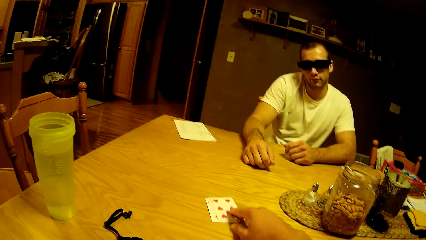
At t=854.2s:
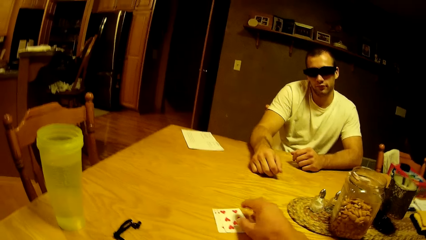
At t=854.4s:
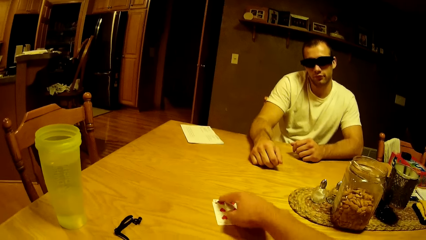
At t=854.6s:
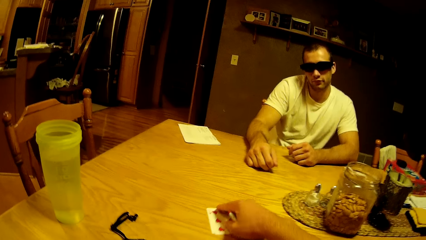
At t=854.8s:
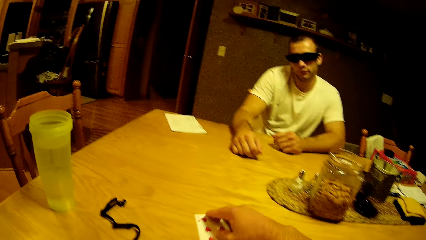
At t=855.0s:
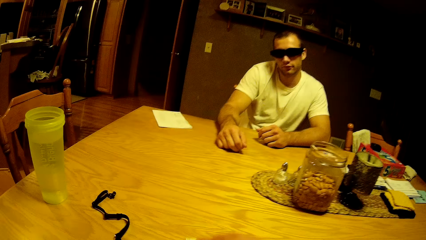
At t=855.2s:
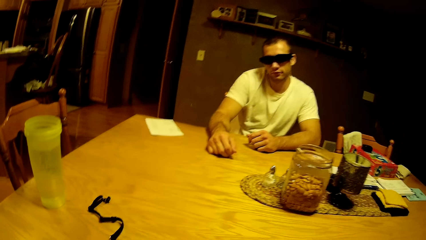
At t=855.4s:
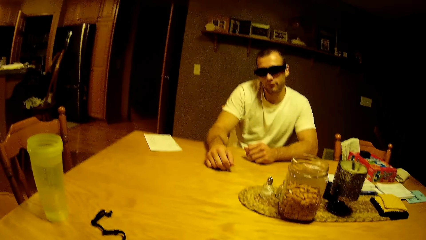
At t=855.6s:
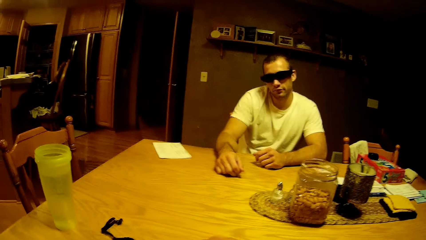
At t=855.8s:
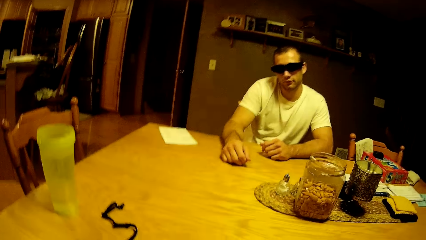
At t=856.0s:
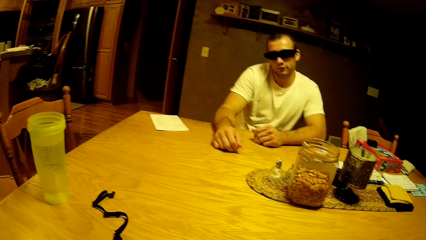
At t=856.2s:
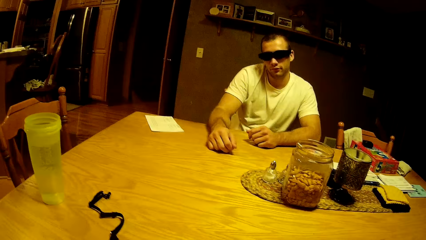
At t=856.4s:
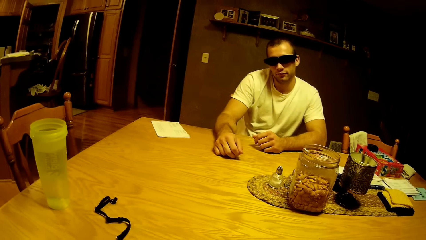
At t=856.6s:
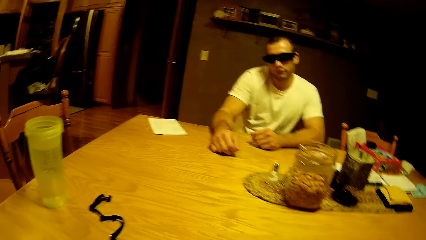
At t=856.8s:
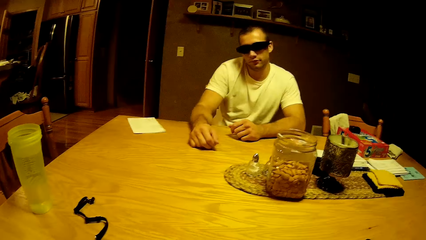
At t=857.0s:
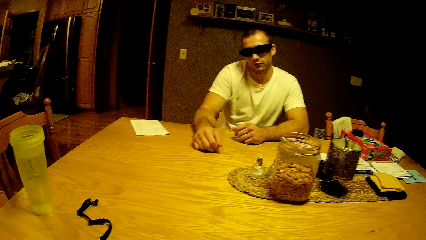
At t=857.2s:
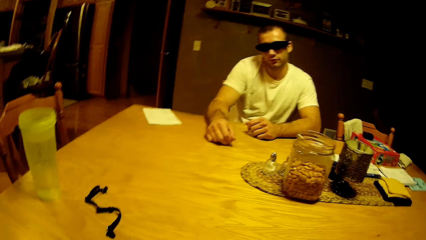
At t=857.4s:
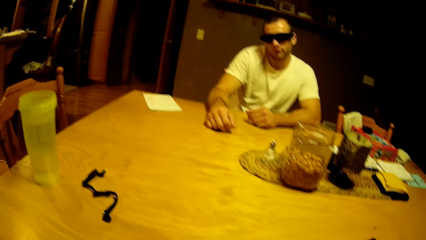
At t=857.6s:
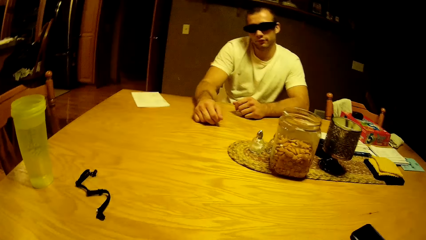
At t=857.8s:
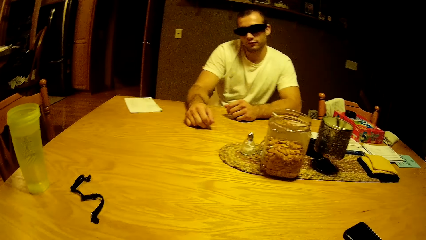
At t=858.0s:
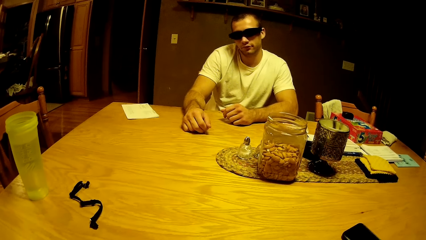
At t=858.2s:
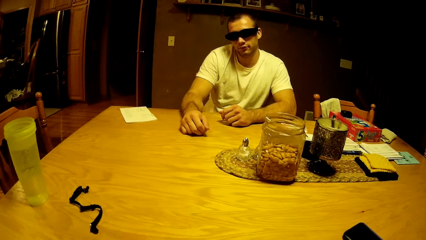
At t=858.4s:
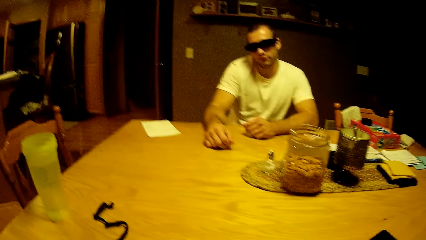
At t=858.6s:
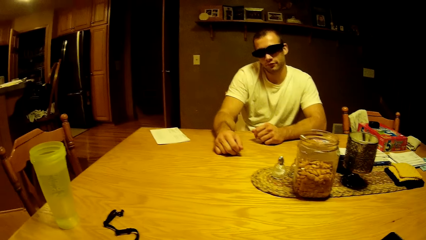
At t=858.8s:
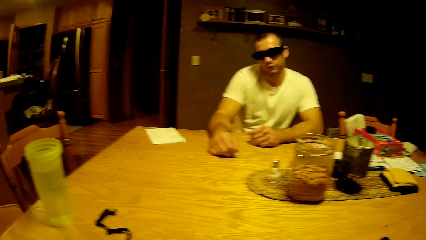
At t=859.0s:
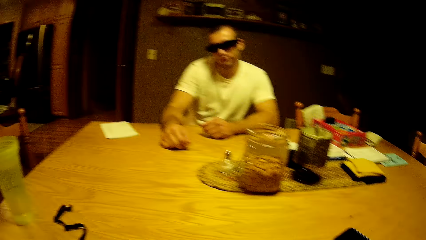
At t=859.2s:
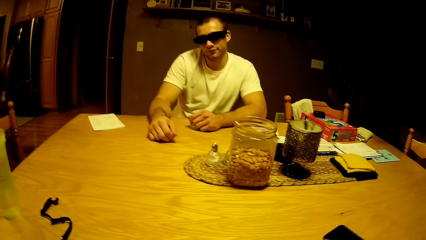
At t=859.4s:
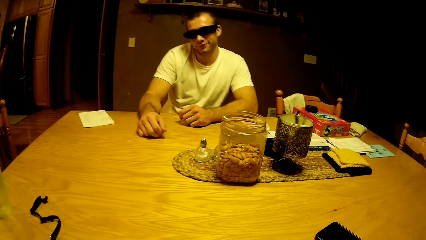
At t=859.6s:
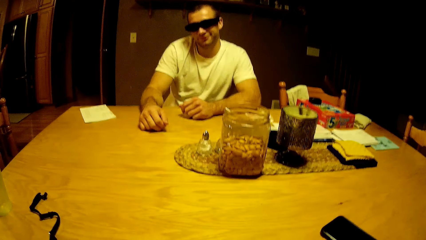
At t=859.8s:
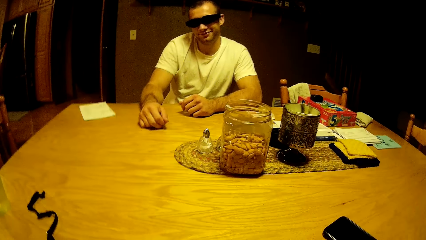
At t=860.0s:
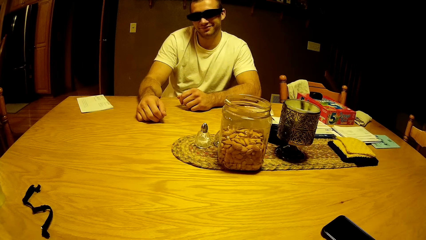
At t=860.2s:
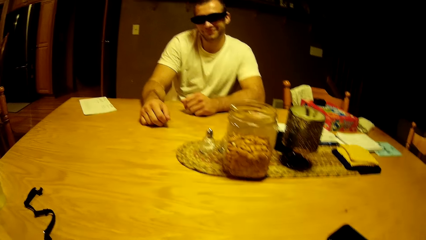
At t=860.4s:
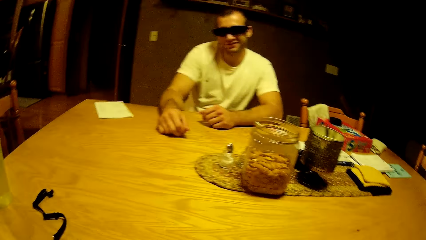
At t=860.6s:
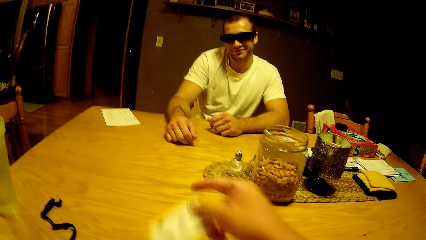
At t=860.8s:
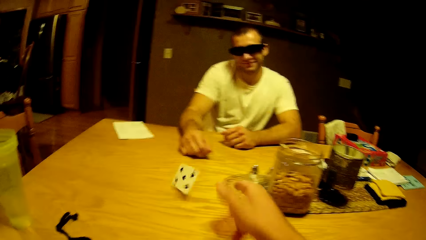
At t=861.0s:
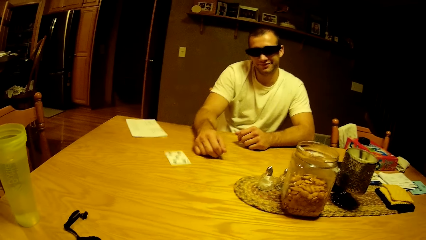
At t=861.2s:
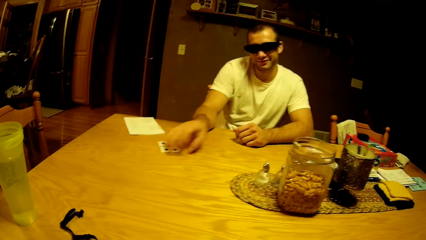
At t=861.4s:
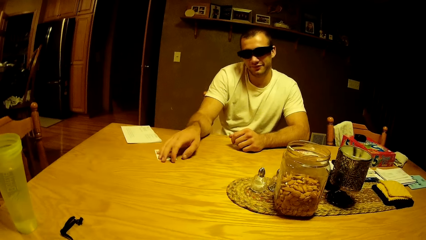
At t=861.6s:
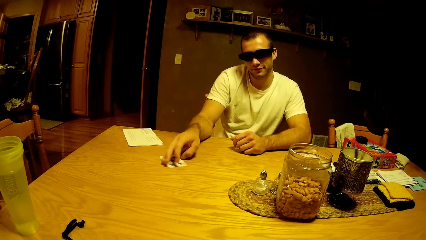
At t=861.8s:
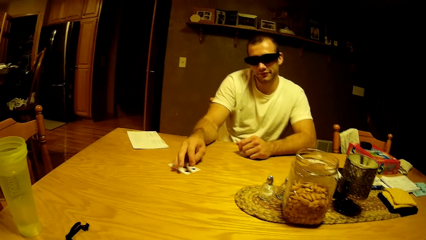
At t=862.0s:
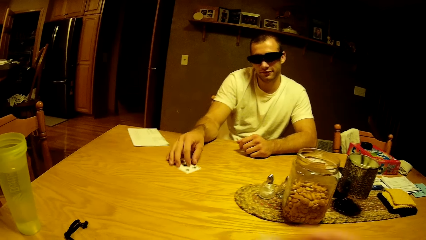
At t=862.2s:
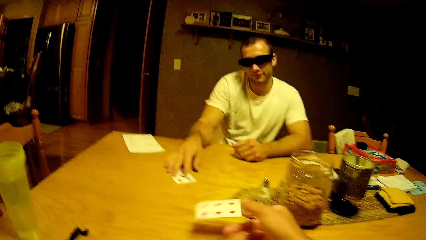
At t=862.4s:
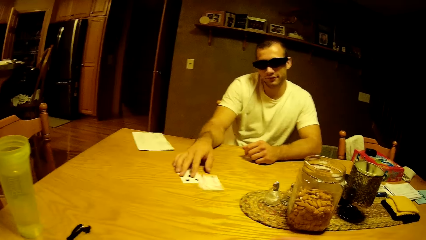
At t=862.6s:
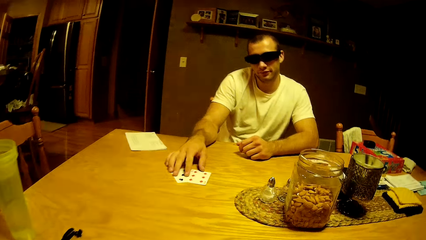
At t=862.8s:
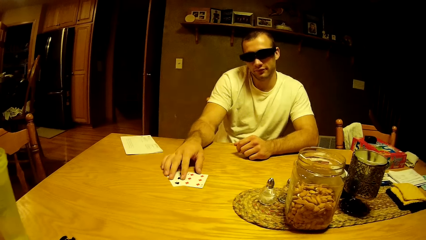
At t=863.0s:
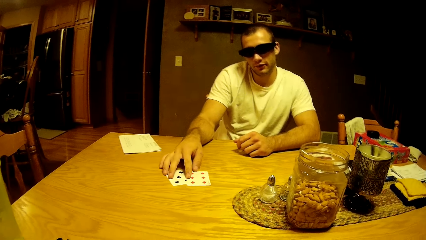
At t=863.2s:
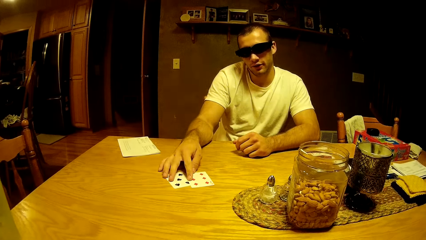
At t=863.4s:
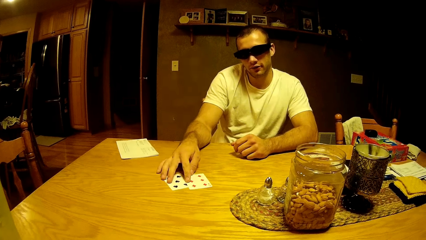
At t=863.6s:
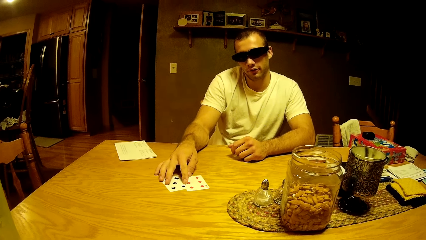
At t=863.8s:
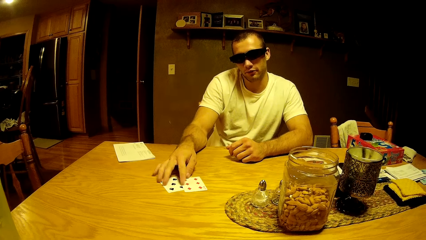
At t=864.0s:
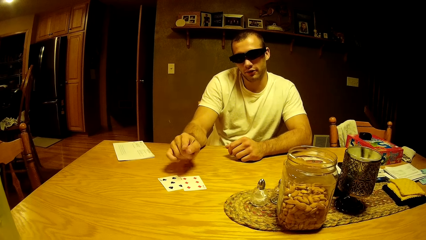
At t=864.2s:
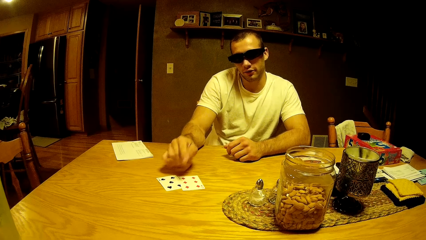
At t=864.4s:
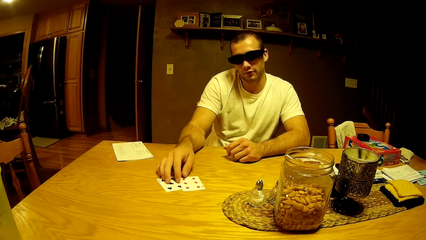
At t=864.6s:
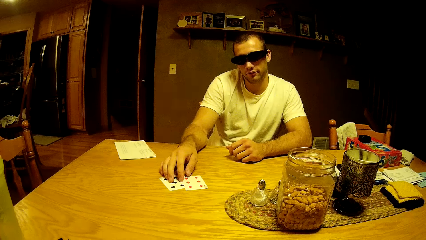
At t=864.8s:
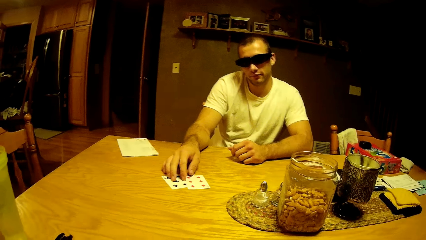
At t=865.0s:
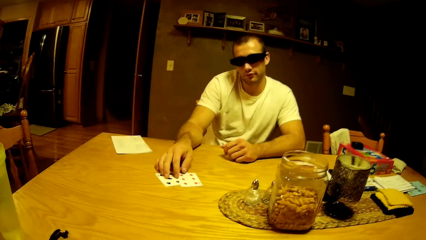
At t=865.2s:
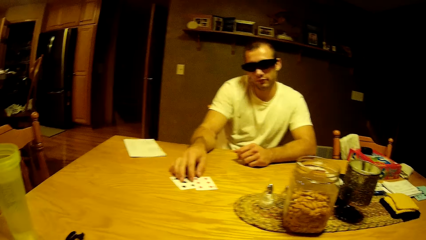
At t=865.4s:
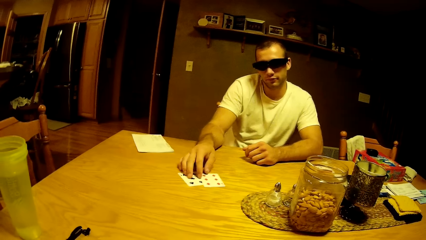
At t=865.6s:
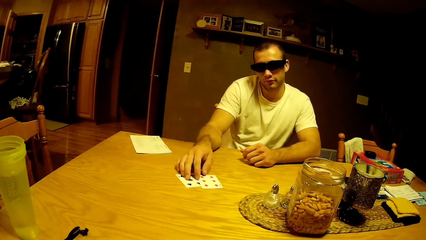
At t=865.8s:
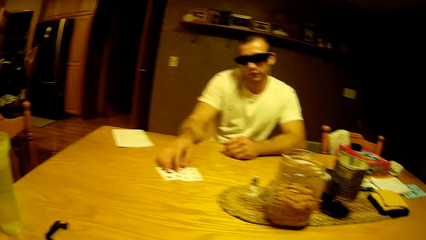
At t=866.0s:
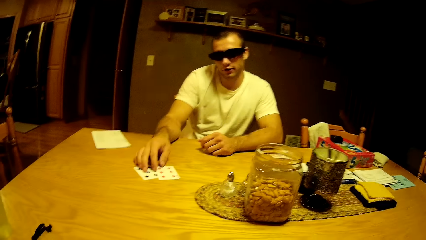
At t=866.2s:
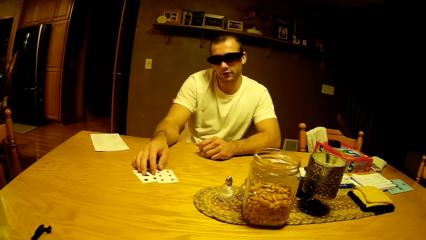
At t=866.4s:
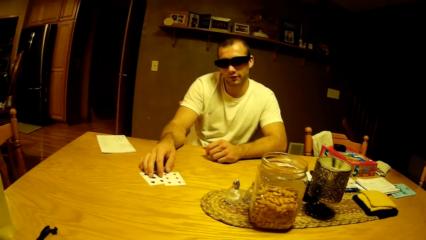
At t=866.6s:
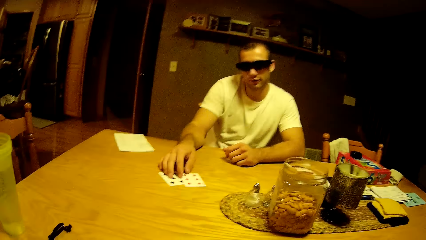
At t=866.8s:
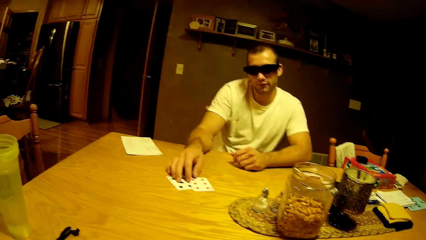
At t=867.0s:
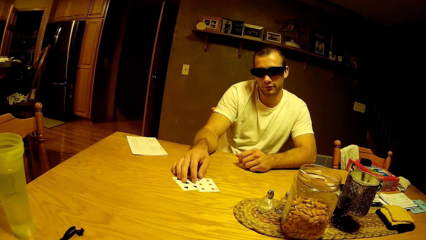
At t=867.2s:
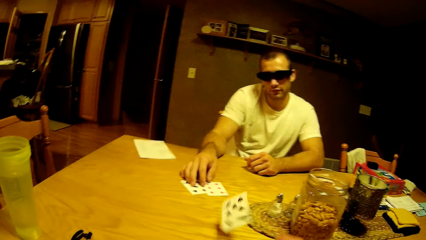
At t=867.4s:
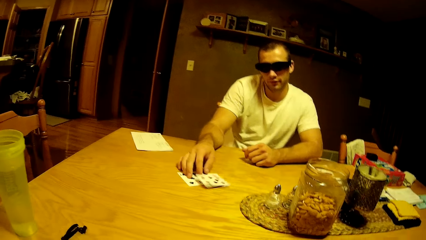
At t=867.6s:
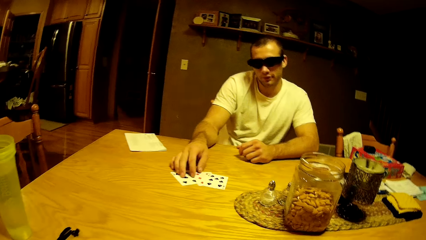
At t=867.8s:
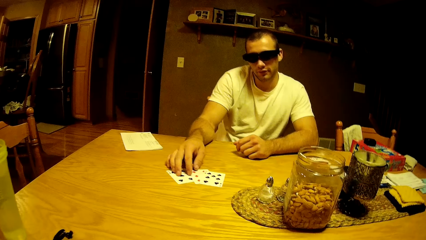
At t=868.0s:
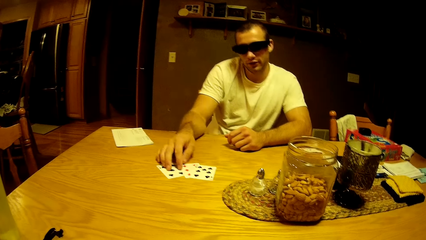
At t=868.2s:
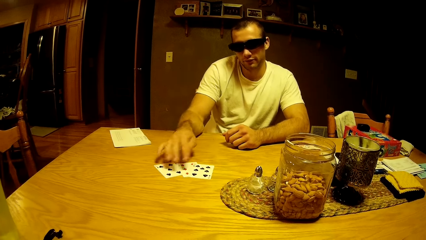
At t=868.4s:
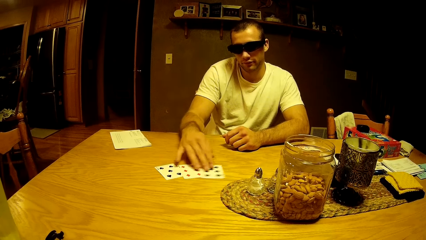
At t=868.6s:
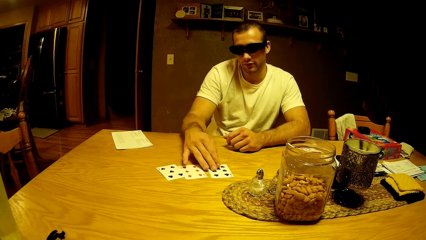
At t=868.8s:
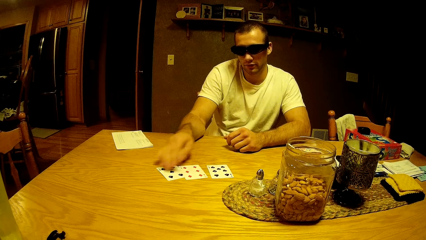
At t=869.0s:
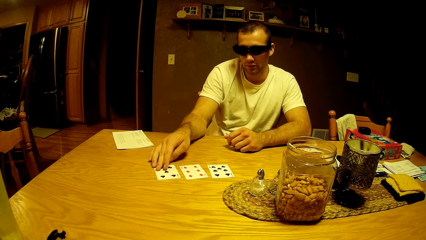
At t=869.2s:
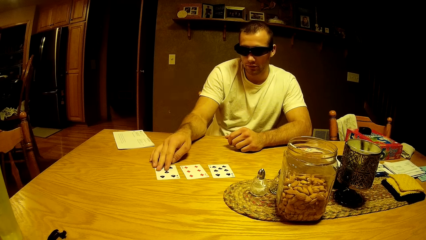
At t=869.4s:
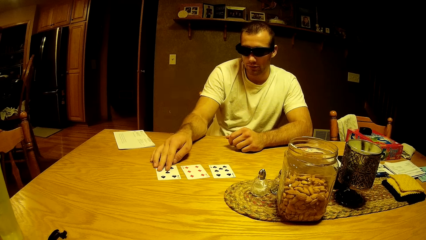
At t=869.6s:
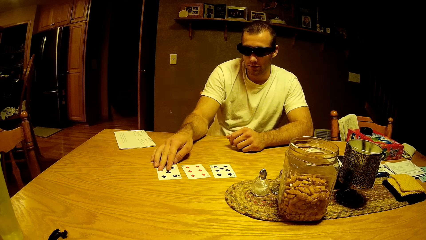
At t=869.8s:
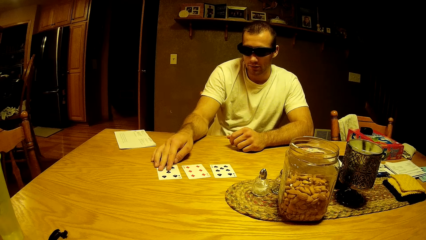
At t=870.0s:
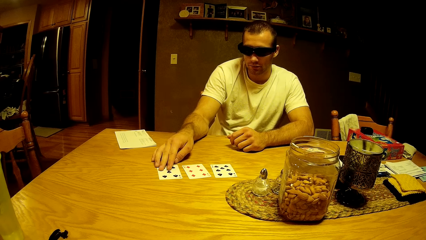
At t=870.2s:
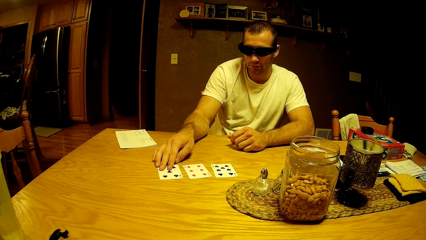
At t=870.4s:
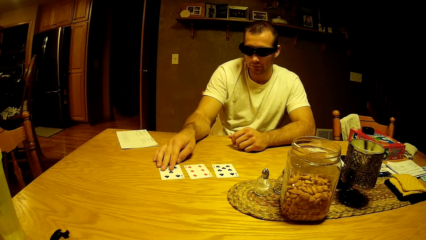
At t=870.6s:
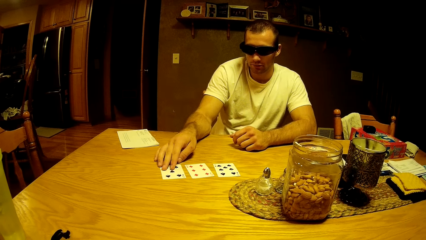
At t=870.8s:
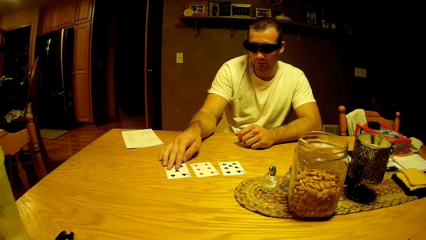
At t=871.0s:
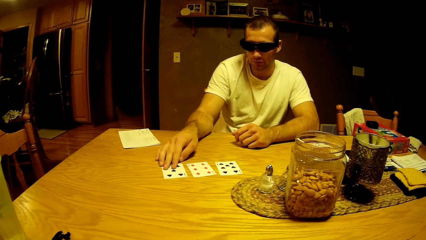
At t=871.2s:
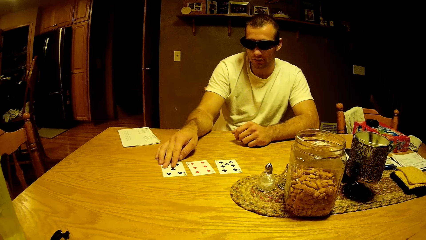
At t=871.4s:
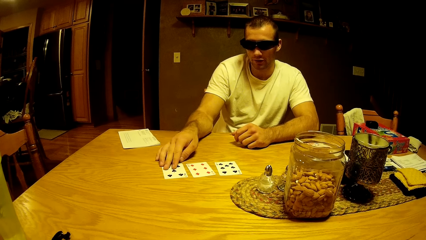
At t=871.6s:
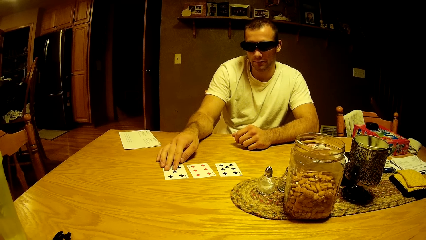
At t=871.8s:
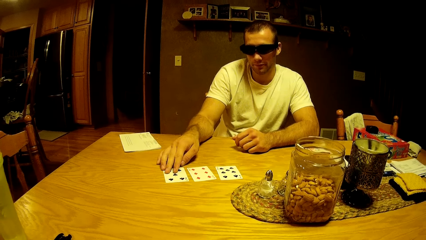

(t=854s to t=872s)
The camera wearer stares at a man. They distribute the cards. They throw a play card on the table. The man takes the play card. The camera wearer throws the play card. The man moves his hand. The man touches the play card. The man looks at the play card. The camera wearer stares at the man. They throw the card. The man pushes the play card on the table. The man inspects the cards.
